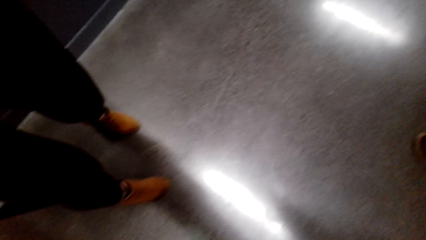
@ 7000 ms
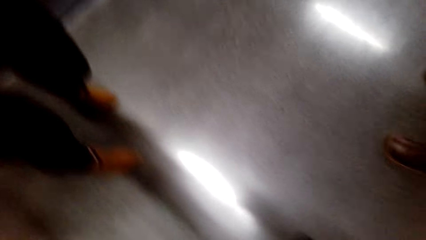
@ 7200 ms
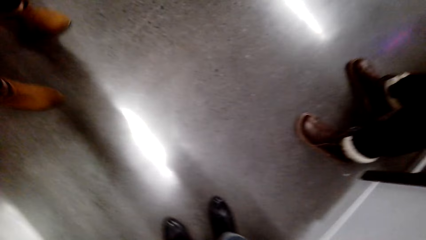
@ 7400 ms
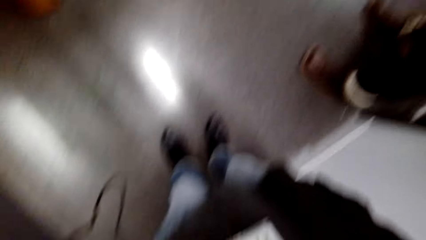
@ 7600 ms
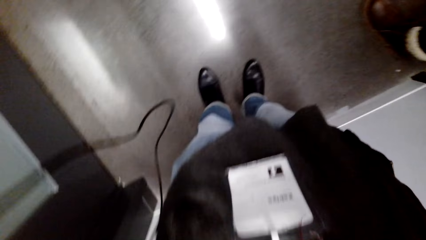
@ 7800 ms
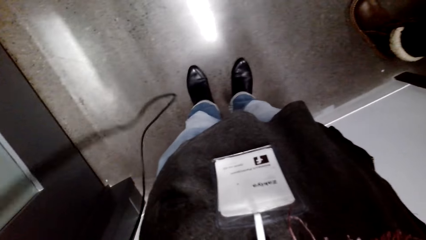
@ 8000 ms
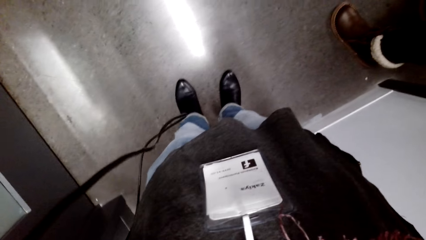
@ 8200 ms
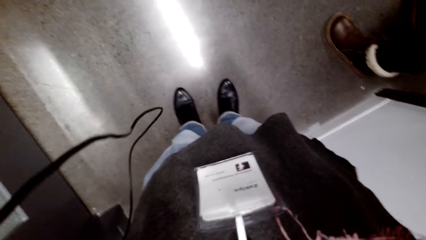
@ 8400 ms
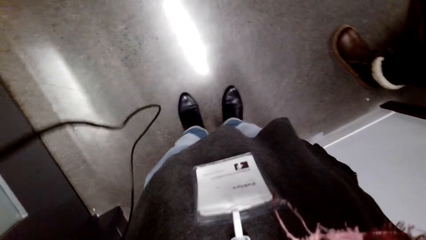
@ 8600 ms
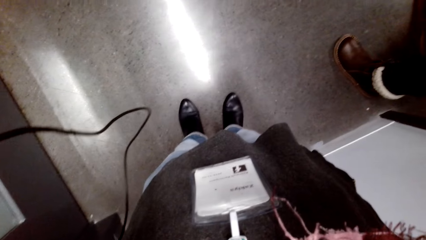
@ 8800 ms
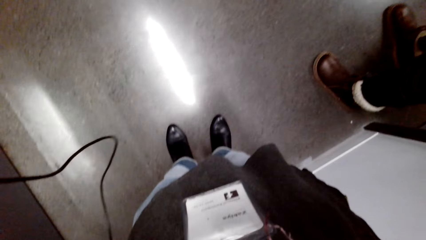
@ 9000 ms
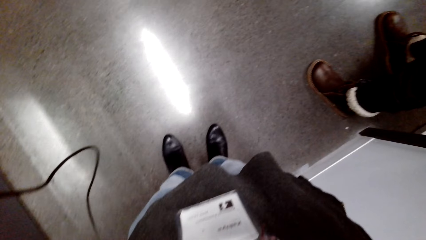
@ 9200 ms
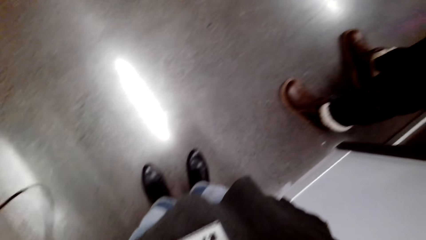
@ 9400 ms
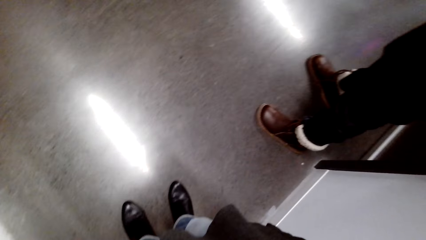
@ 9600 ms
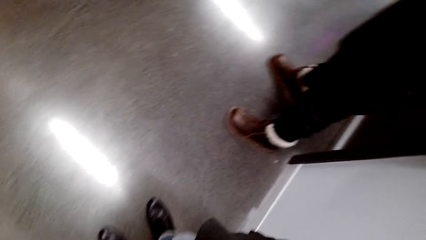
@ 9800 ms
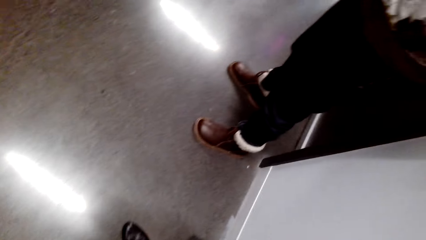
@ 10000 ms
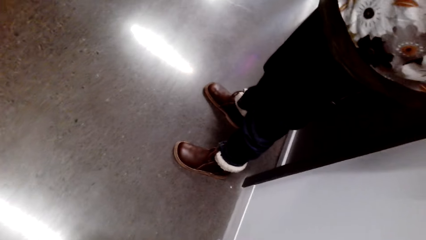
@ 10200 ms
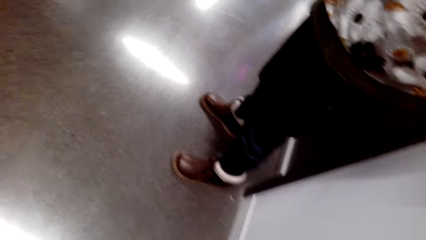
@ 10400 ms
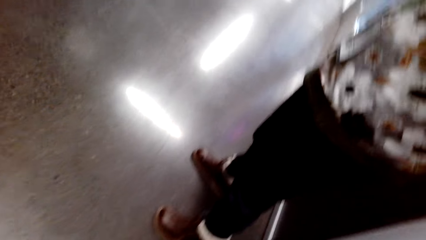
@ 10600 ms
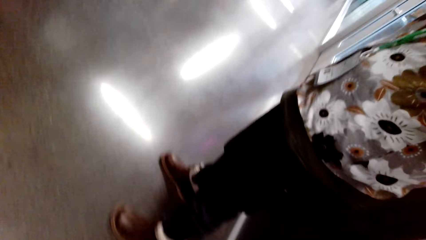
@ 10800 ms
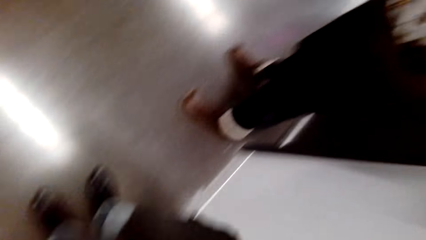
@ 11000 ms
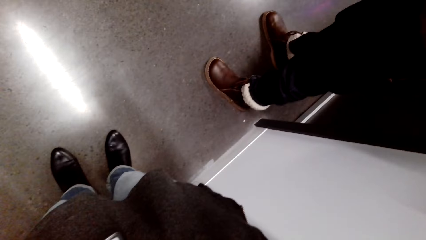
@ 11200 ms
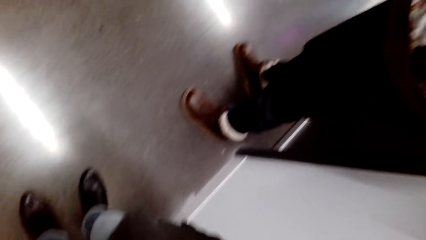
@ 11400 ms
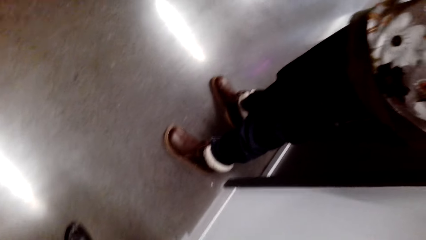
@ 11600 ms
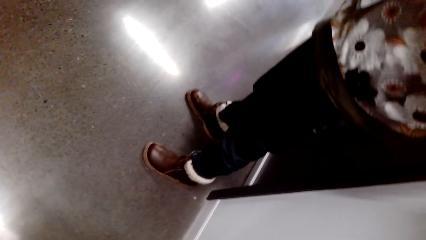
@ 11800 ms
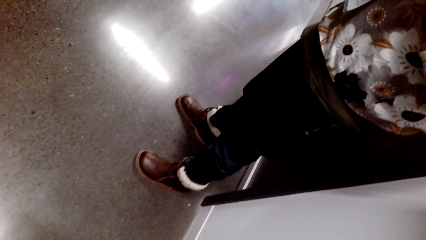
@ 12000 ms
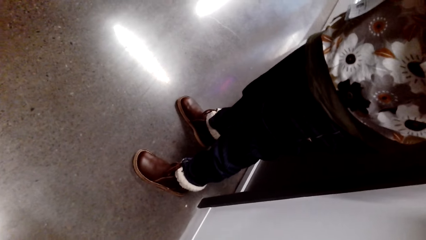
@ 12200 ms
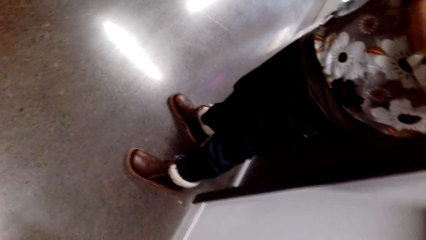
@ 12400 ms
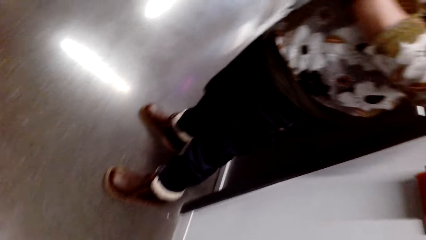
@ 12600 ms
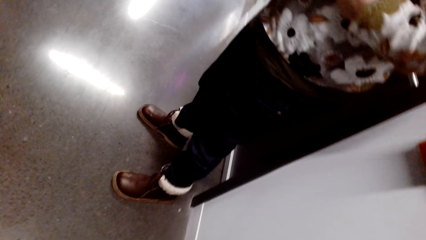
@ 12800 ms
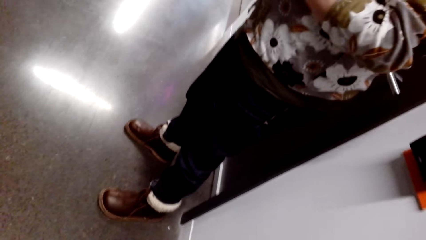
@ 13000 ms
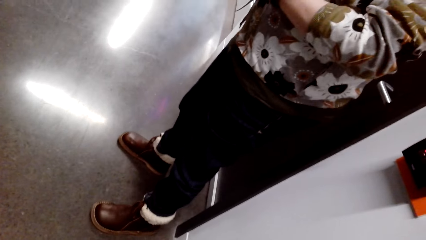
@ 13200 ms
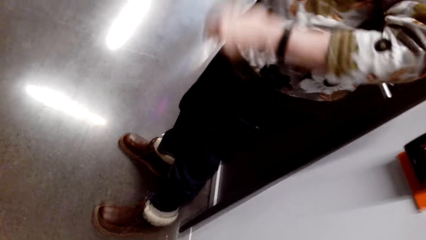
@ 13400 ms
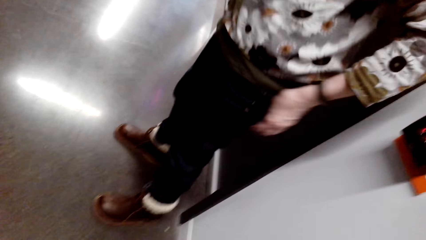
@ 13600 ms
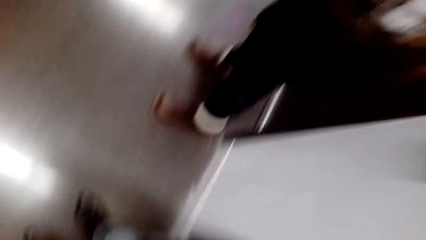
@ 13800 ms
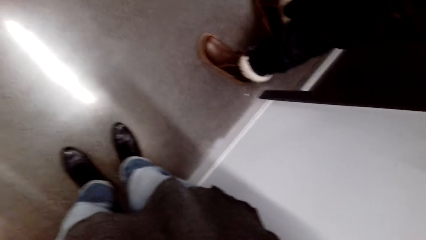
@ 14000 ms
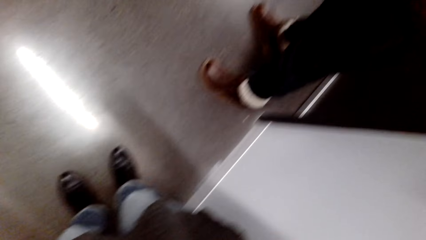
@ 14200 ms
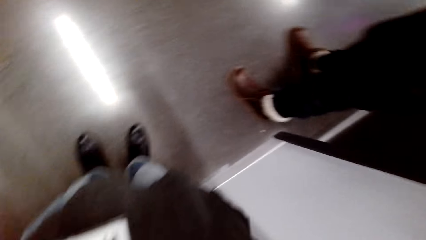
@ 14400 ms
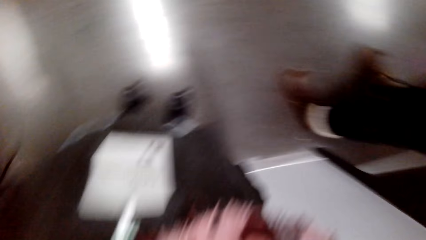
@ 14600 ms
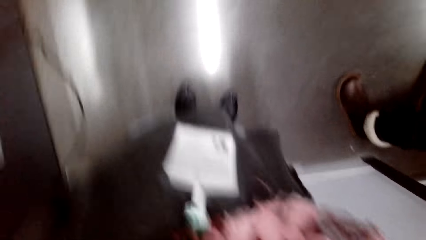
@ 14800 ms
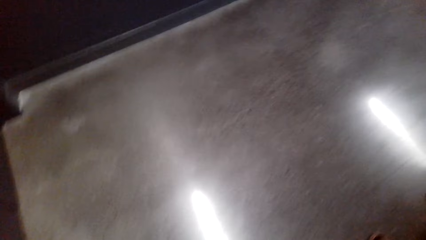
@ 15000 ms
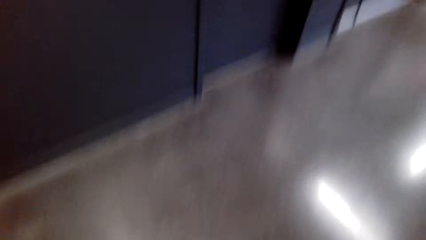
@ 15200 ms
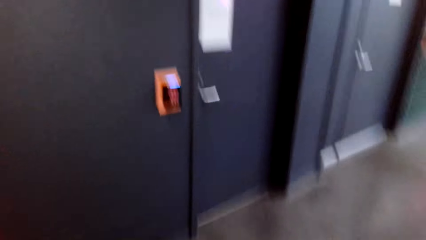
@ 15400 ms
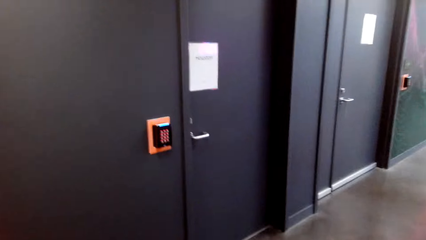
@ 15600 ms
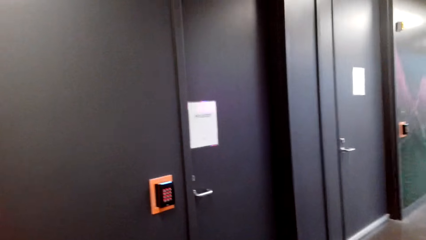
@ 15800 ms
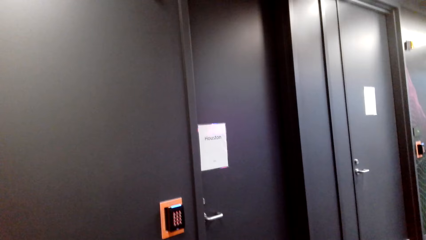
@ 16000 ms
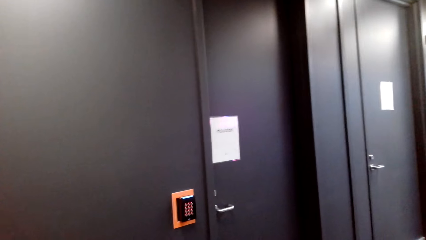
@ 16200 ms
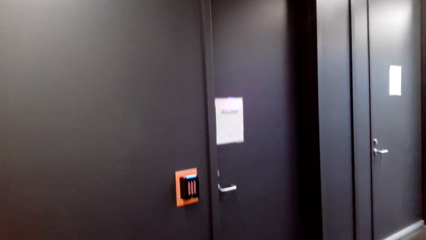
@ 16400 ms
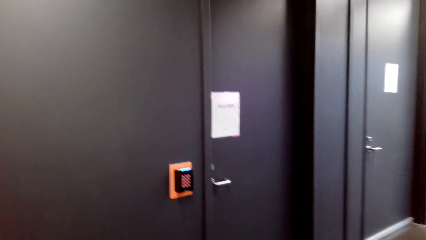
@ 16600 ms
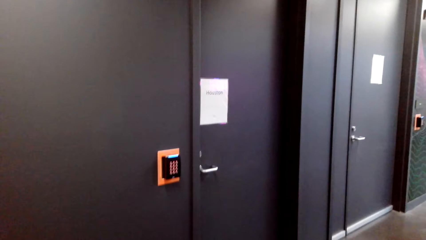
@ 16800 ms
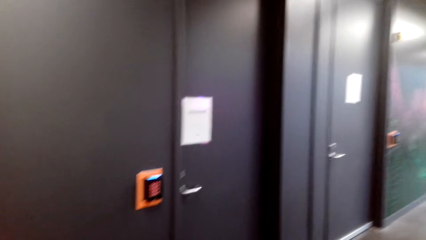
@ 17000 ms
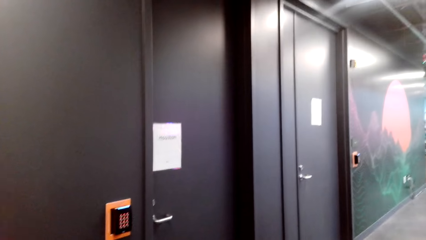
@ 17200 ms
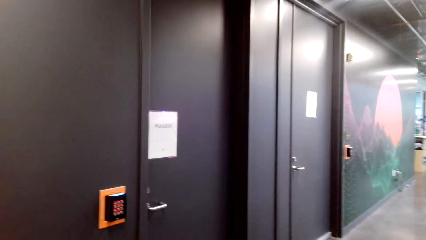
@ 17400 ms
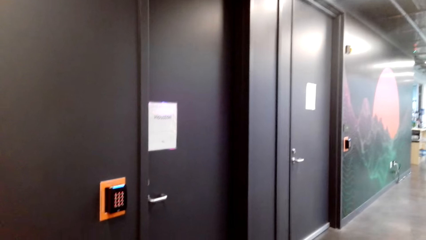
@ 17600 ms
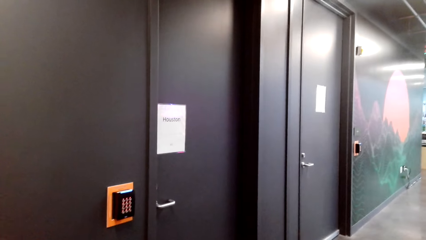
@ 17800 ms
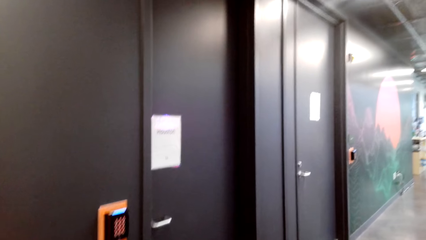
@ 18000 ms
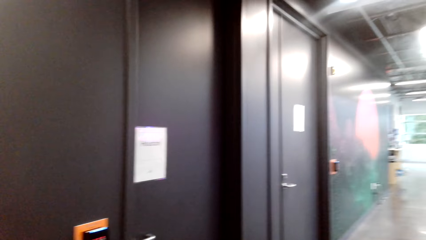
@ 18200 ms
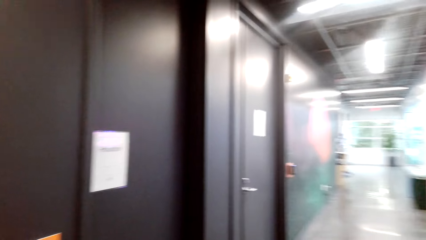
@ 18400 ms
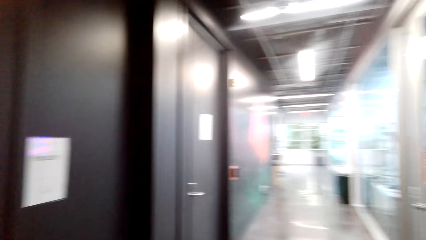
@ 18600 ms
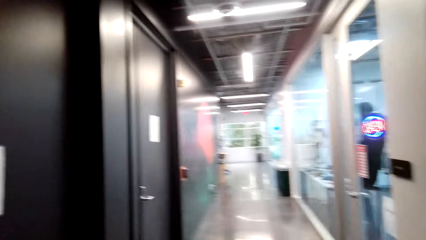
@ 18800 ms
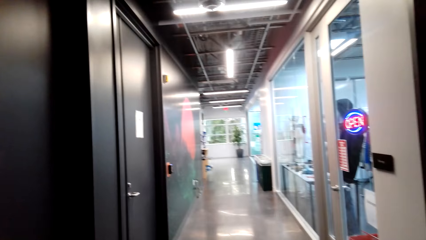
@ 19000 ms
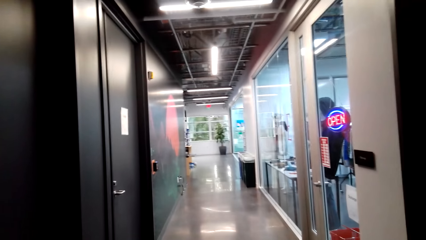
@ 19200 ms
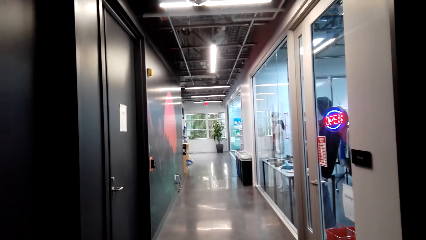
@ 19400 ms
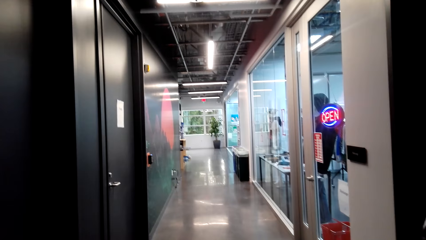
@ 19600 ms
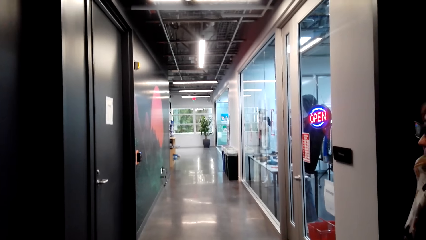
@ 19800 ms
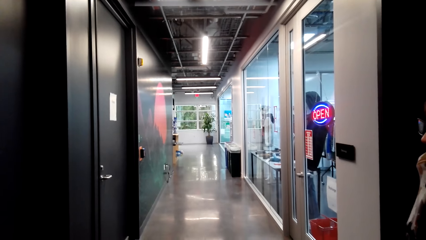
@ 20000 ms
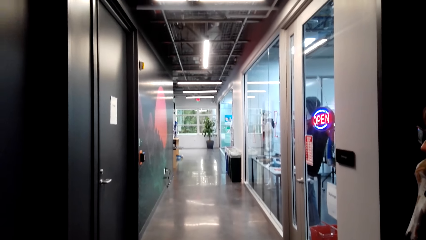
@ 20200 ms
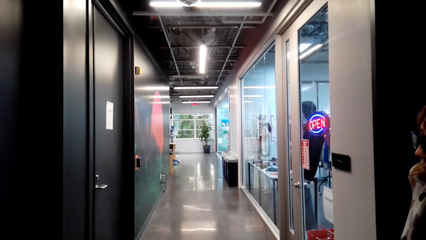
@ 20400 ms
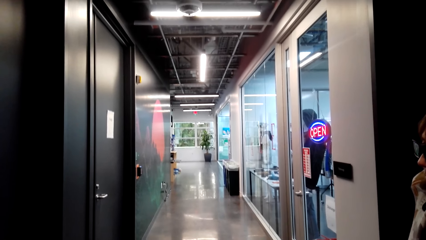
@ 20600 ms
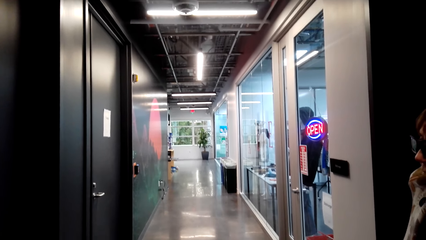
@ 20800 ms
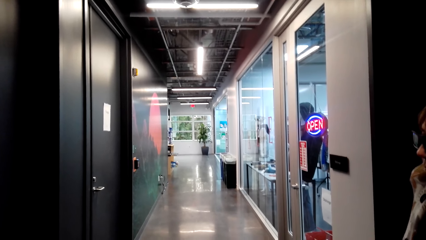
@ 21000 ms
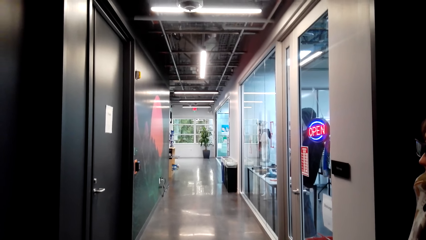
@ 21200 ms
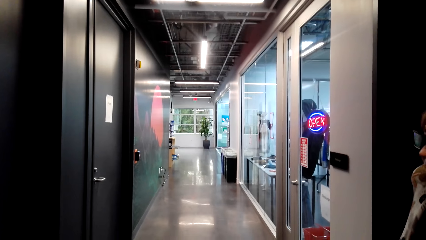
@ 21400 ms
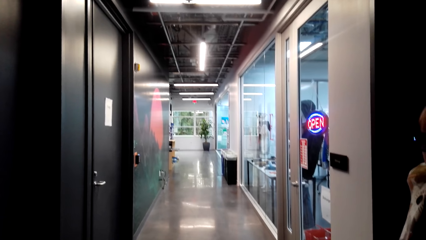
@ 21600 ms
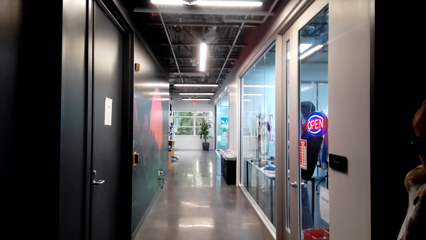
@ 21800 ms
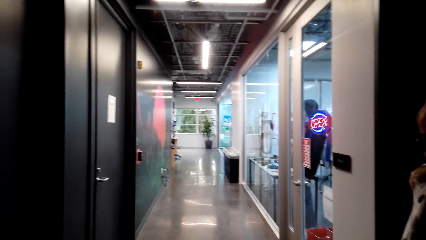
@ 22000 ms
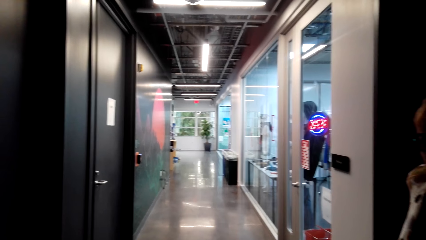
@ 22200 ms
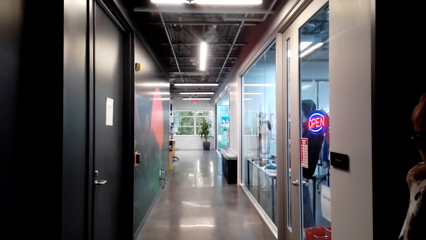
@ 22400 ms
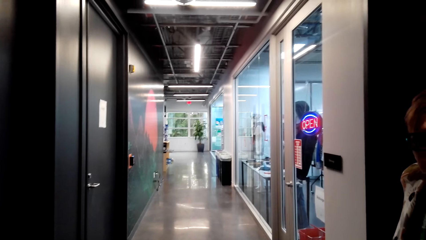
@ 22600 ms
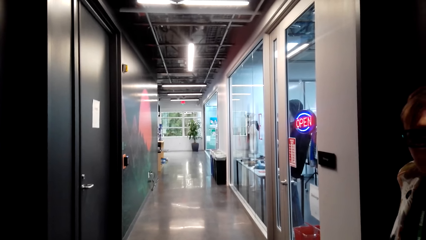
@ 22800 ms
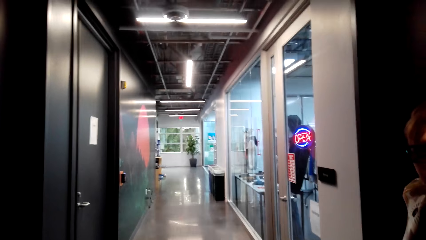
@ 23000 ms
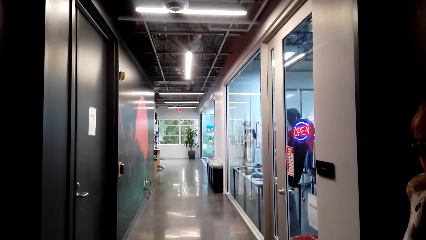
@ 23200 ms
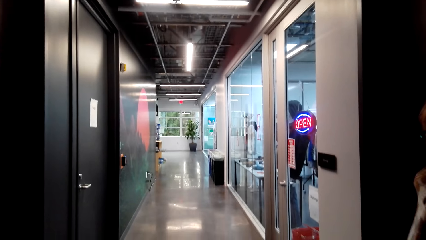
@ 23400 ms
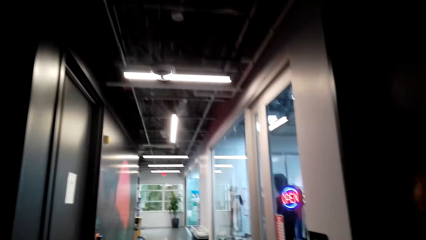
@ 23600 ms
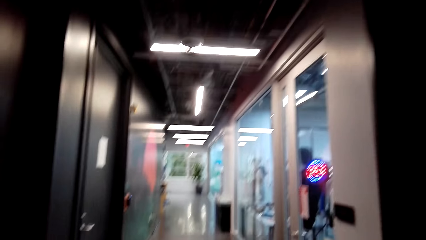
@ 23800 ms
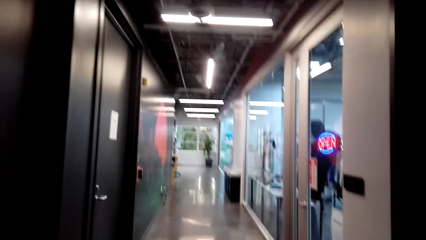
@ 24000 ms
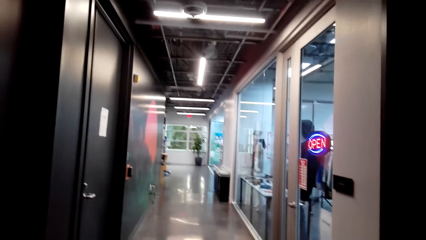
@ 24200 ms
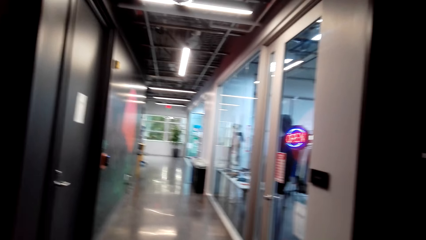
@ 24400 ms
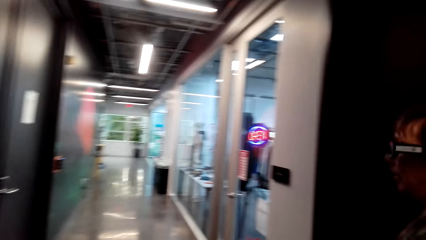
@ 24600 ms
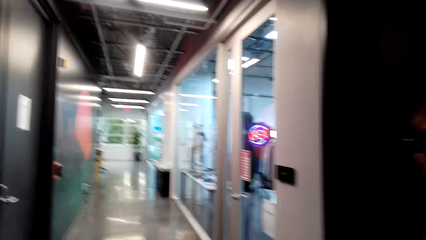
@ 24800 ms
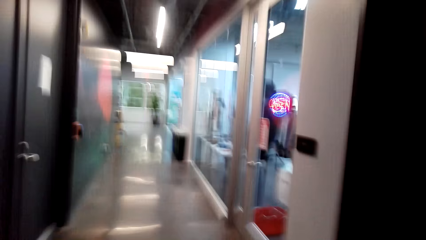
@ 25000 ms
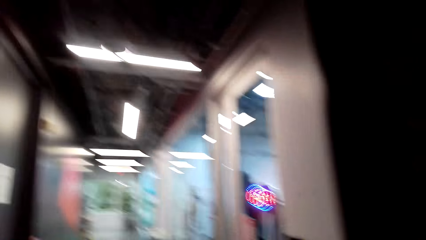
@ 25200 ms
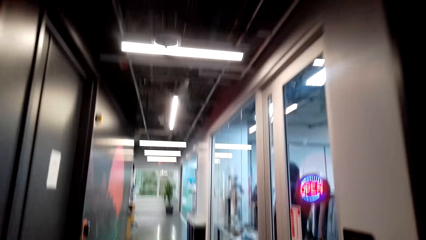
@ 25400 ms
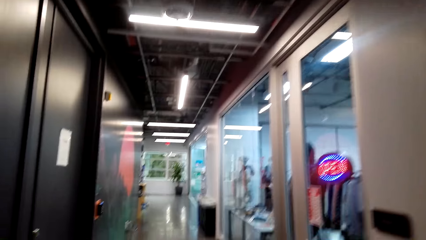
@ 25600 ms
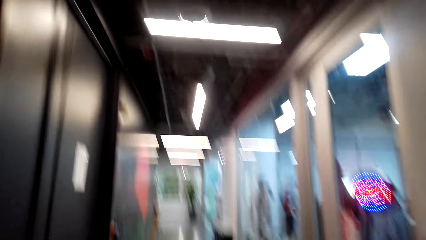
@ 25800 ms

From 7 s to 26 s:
A woman walks around. The camera wearer looks around. The woman talks.
